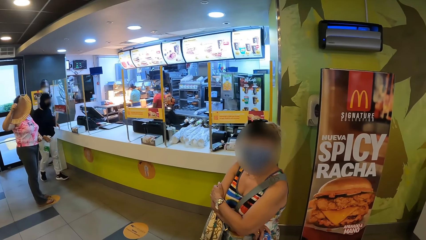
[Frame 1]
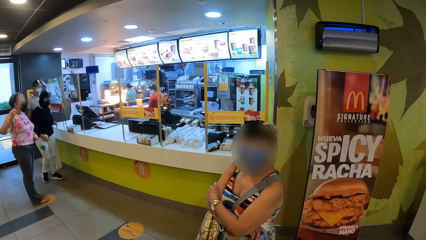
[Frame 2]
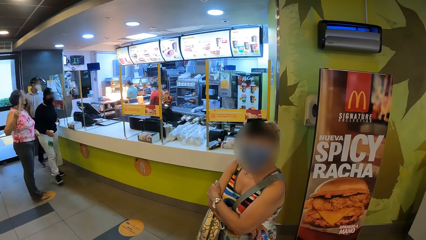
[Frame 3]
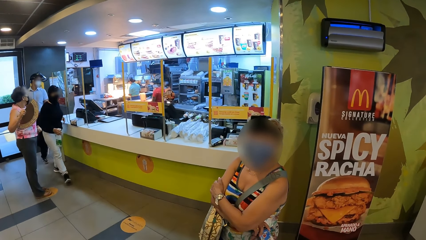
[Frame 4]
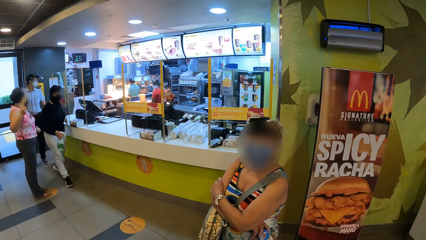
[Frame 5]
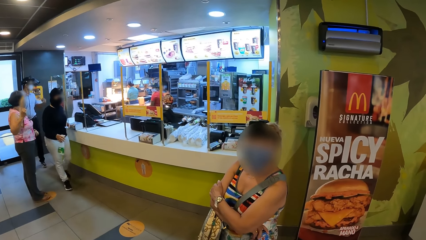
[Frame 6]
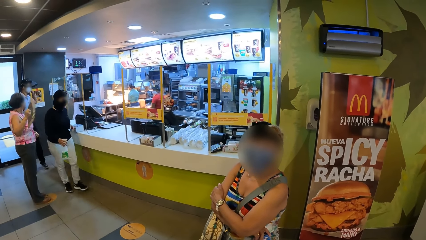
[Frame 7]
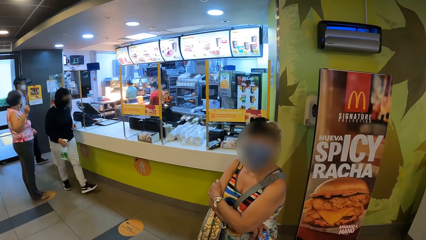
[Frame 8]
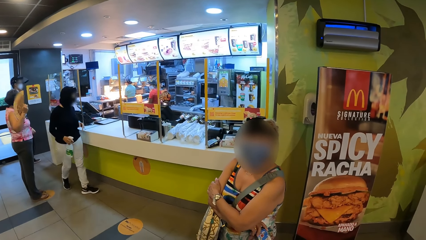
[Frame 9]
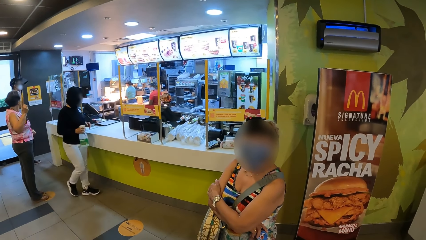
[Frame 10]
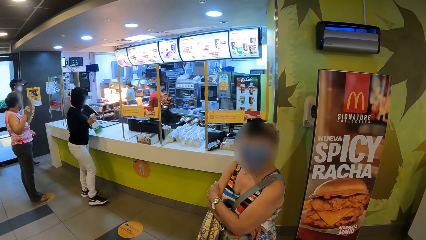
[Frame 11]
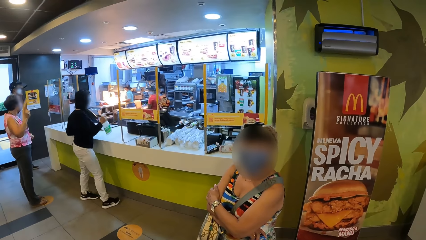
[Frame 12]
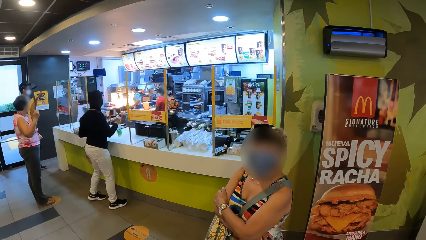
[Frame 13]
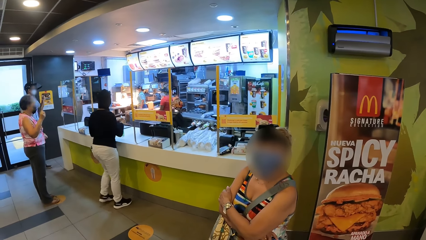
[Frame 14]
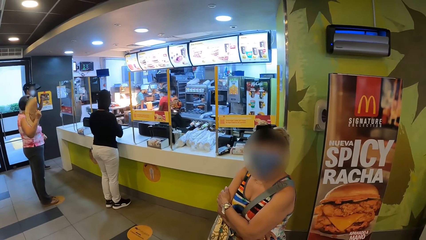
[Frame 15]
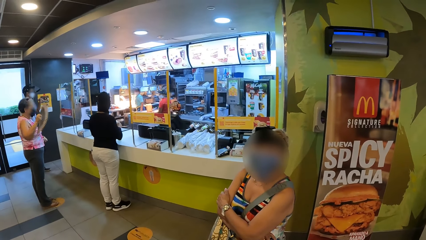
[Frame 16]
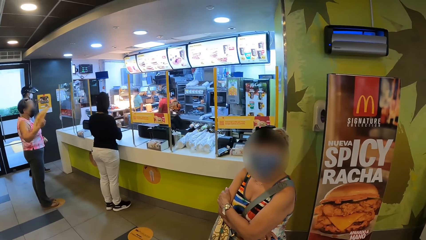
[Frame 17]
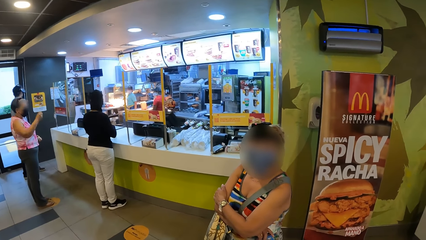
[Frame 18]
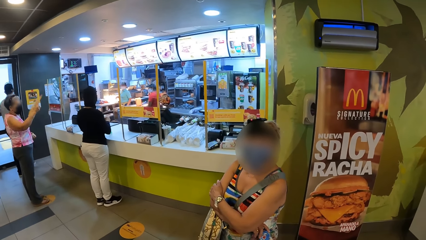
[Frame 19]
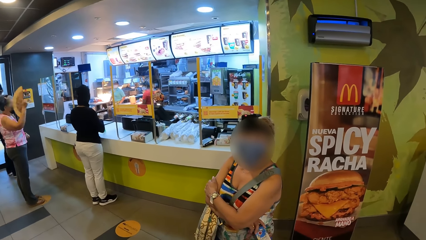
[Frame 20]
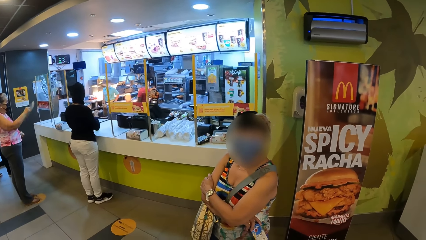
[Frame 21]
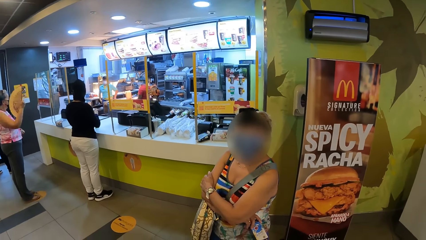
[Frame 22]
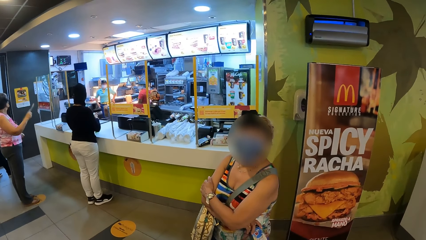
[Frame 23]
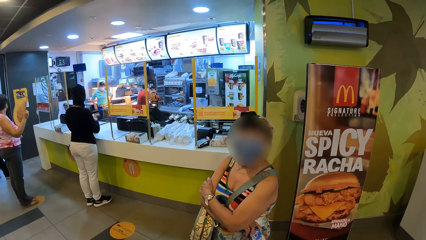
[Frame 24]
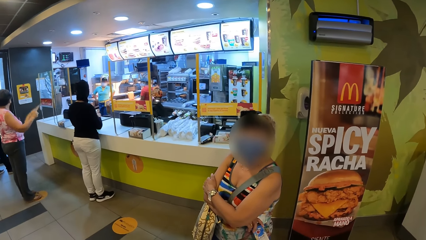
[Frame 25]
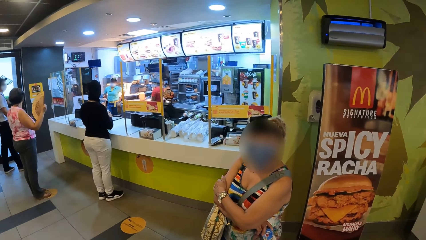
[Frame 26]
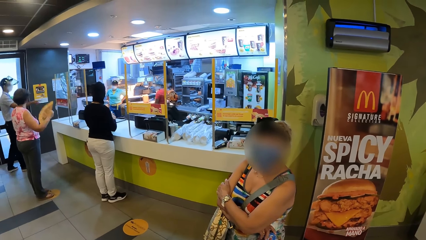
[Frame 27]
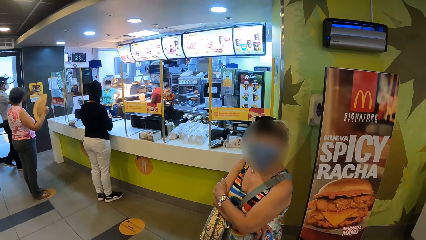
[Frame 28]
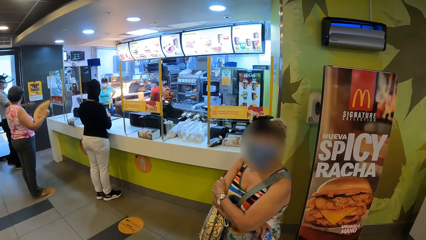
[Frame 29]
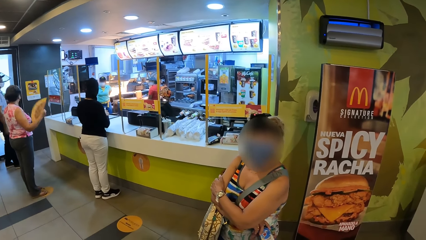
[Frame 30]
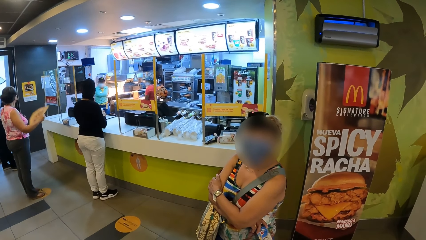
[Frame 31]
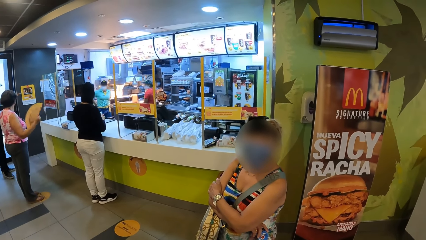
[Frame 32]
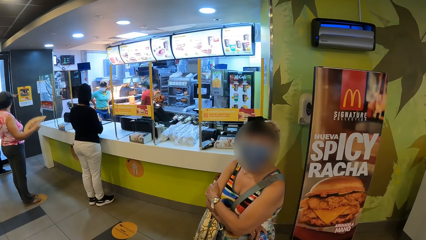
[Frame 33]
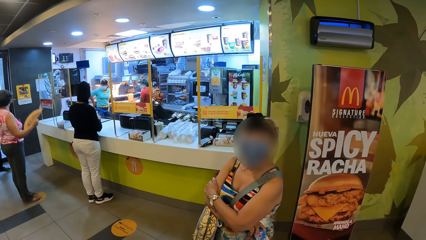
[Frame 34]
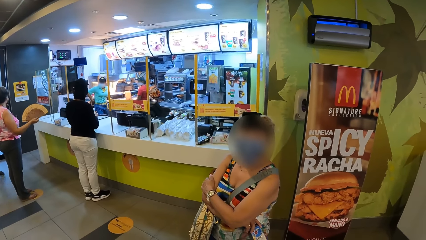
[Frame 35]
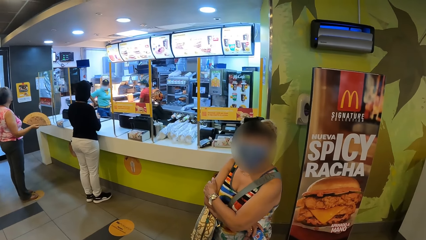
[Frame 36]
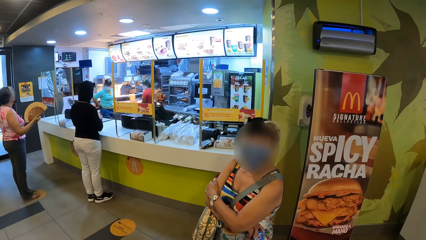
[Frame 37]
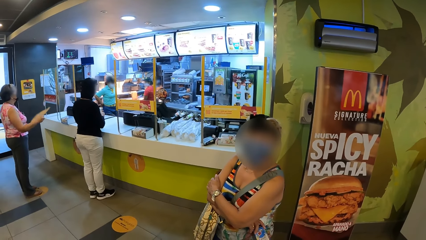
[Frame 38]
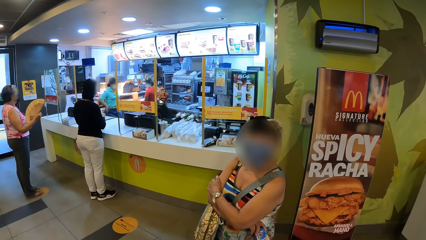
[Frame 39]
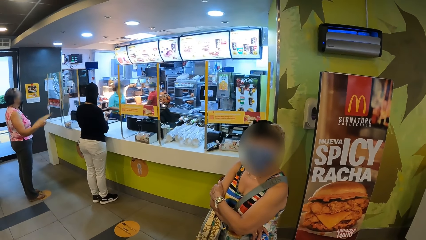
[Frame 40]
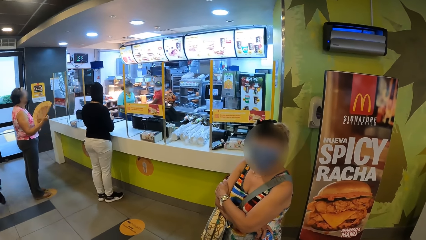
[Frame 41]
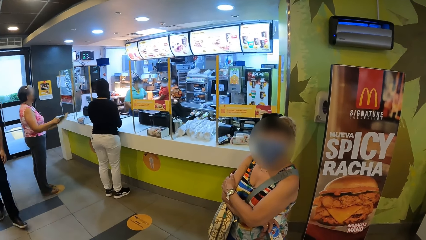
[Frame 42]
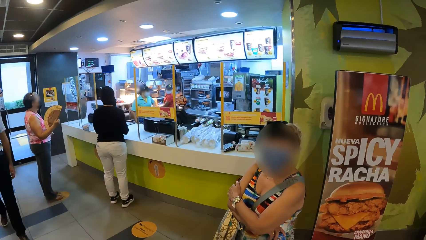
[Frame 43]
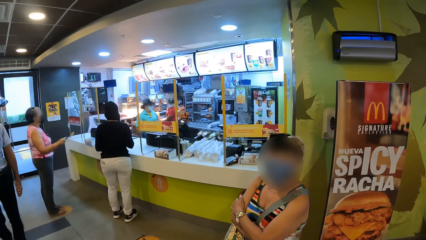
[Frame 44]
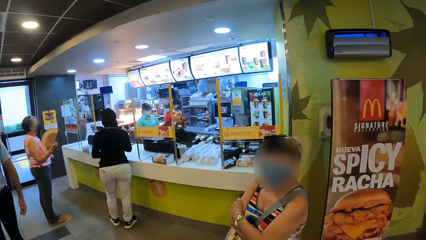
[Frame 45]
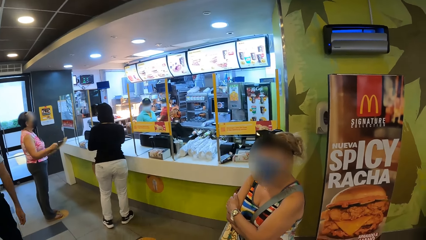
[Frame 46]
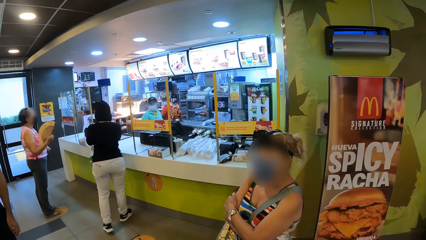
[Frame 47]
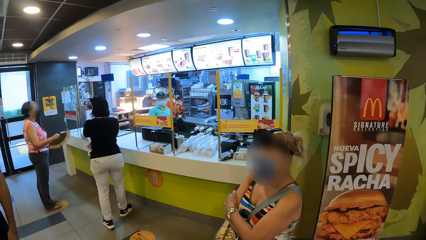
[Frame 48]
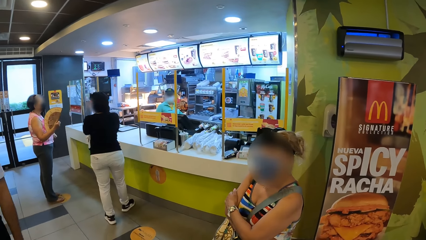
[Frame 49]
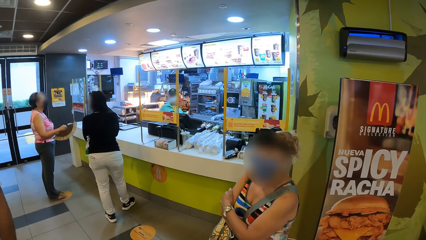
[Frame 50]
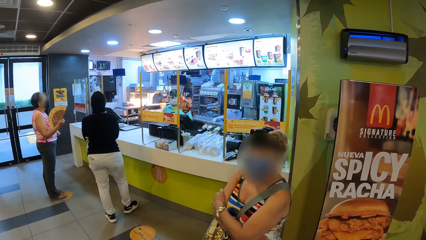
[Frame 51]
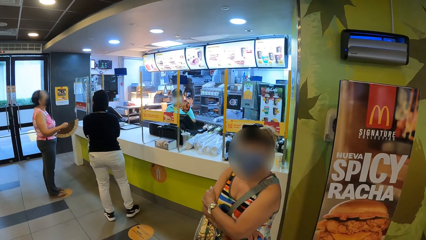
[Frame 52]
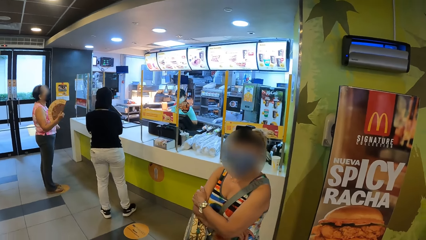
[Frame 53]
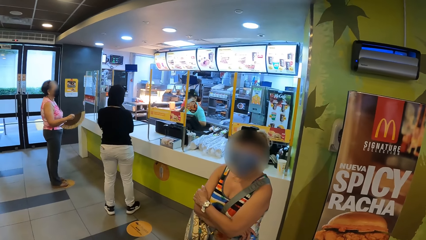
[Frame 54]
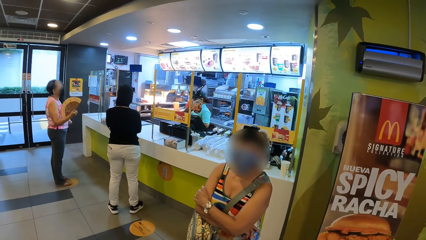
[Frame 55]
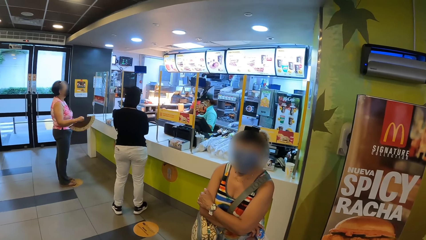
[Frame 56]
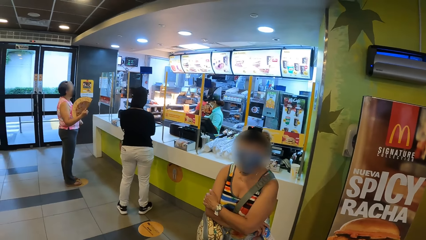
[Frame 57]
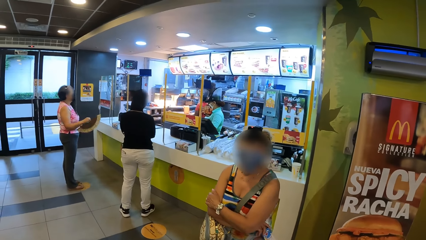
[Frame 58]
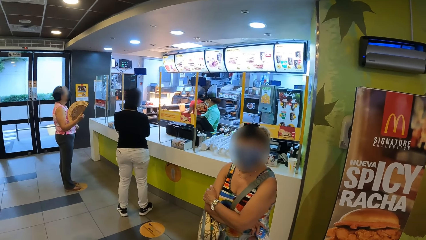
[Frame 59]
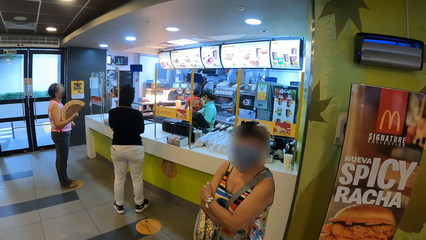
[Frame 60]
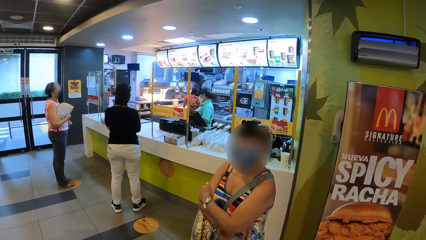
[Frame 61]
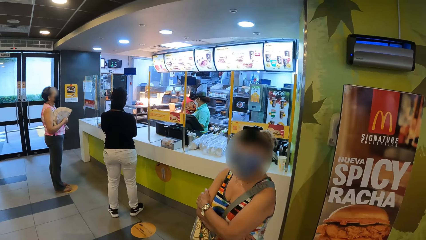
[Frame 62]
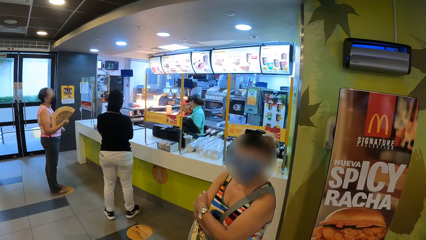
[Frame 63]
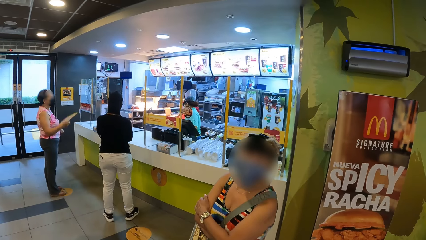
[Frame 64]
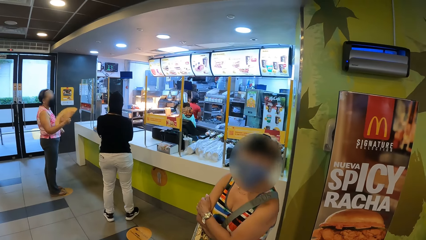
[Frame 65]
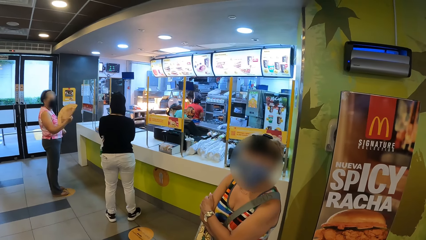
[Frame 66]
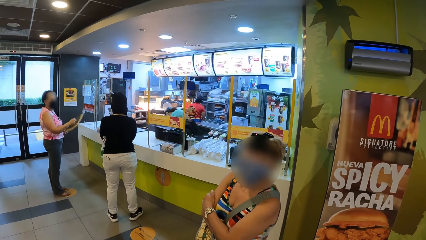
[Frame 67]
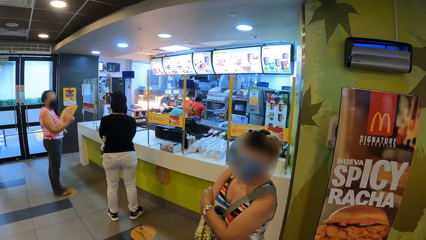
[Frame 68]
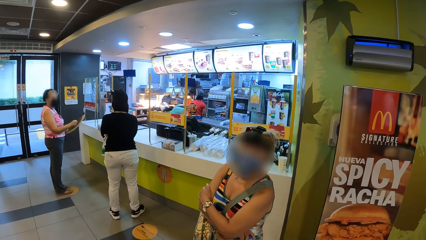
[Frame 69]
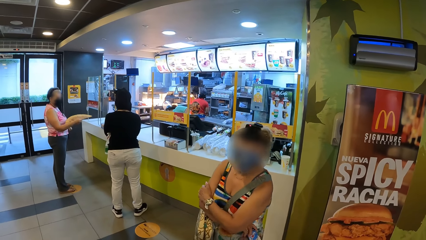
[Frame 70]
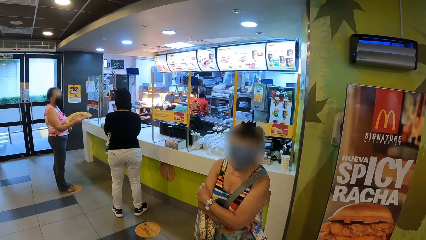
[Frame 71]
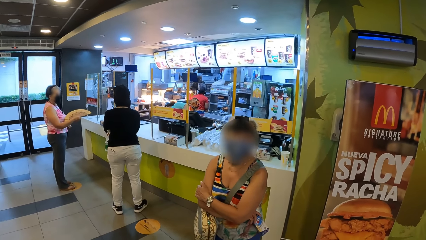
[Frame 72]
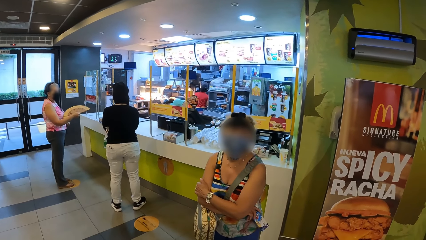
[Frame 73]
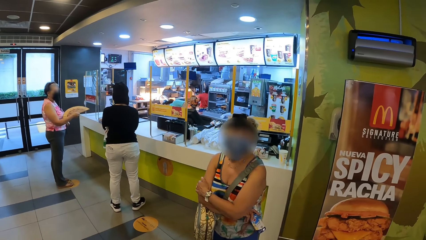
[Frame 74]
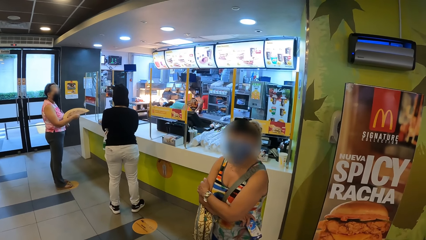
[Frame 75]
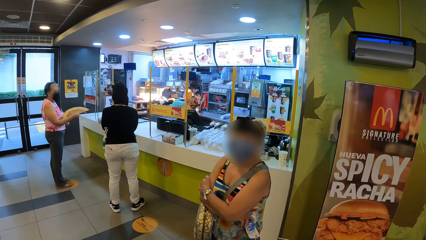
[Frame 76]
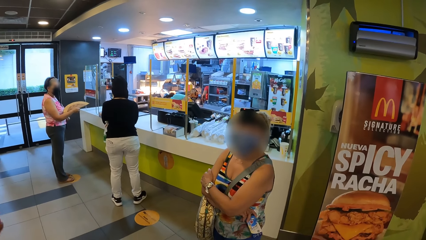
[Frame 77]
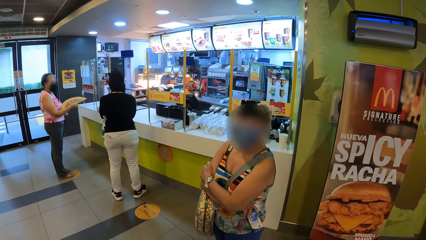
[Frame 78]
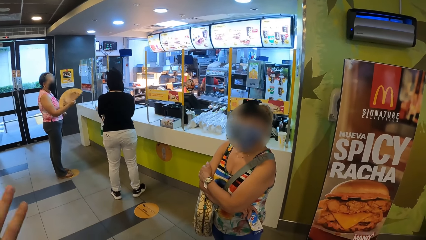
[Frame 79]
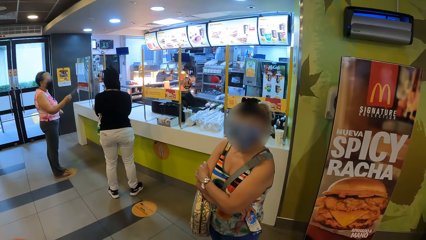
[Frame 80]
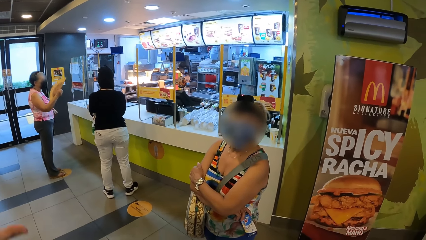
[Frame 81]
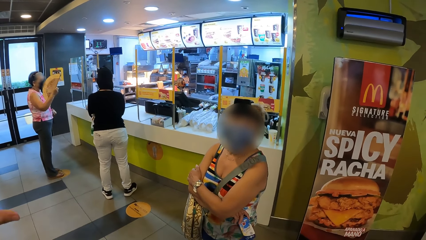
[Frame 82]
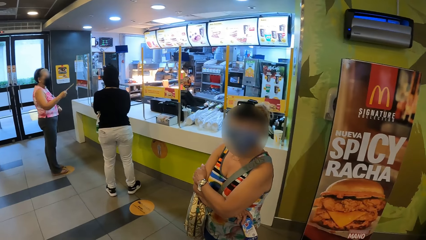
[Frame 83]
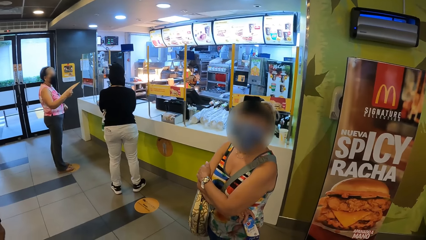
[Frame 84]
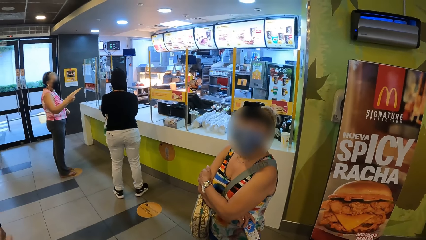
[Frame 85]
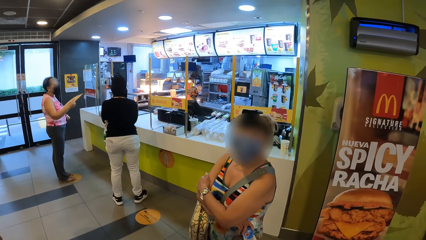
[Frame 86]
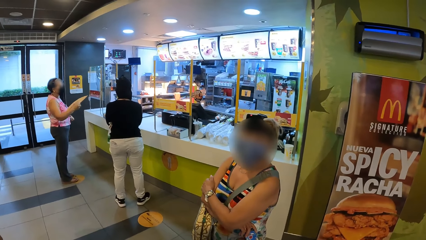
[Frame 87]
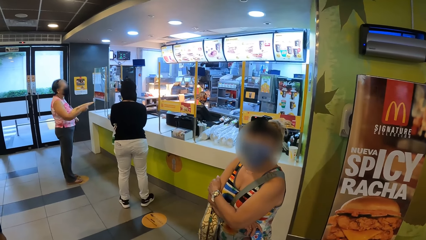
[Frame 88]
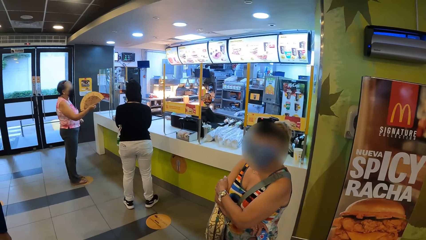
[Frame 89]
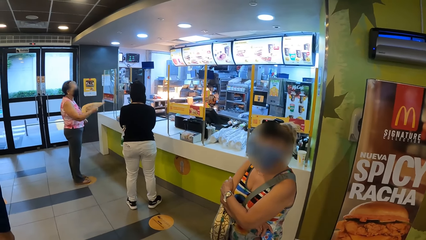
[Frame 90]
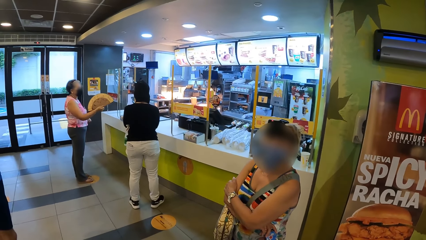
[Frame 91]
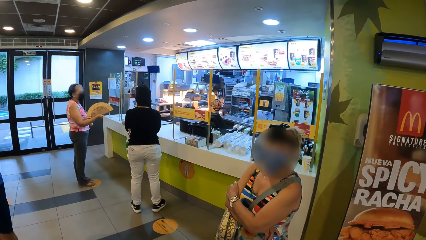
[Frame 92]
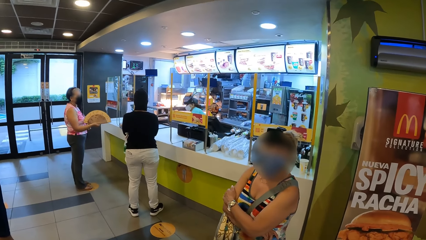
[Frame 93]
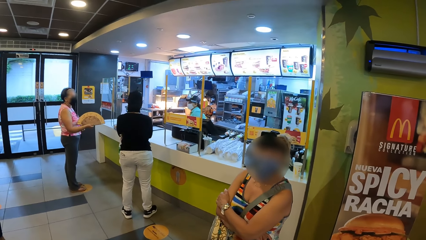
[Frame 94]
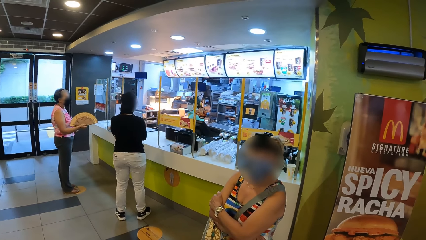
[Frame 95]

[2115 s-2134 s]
A person walks around and stands on the counter. Another person fans herself. Another person talks with the camera wearer.
